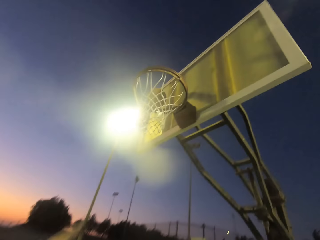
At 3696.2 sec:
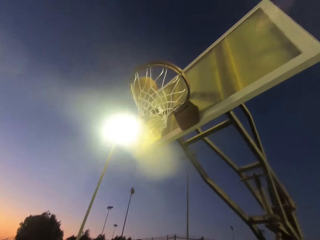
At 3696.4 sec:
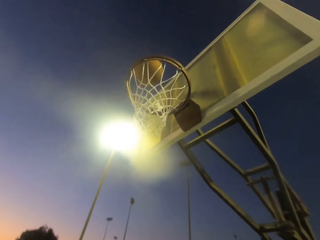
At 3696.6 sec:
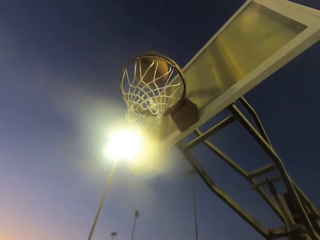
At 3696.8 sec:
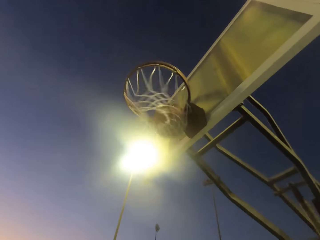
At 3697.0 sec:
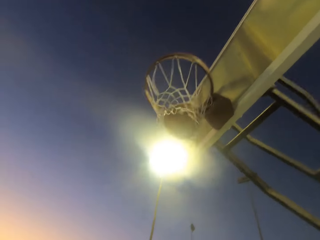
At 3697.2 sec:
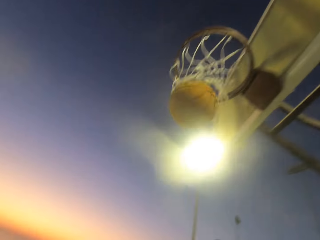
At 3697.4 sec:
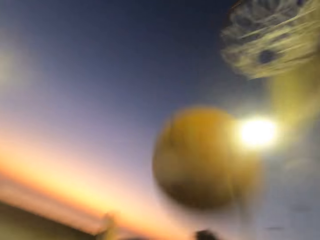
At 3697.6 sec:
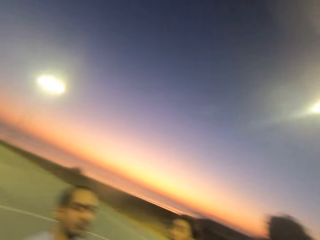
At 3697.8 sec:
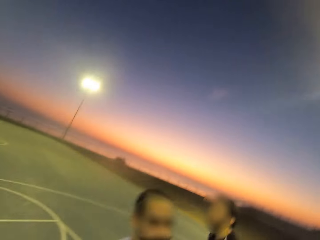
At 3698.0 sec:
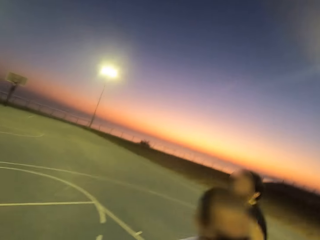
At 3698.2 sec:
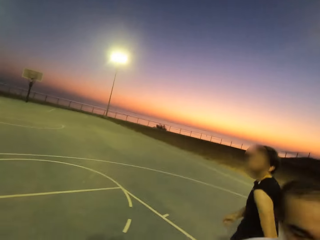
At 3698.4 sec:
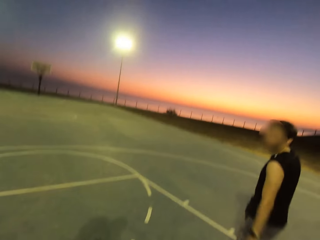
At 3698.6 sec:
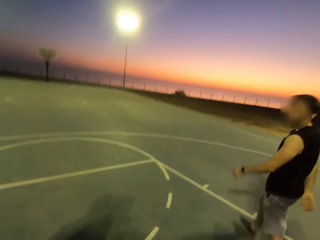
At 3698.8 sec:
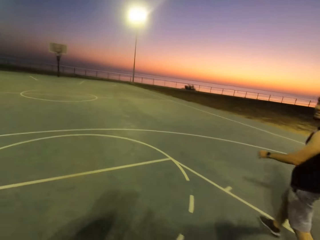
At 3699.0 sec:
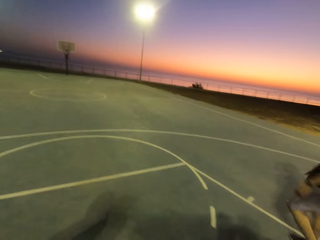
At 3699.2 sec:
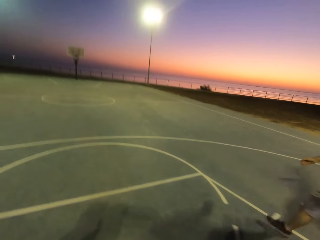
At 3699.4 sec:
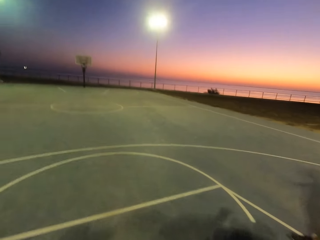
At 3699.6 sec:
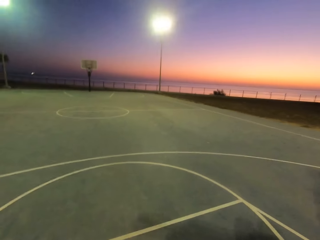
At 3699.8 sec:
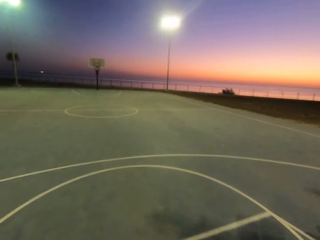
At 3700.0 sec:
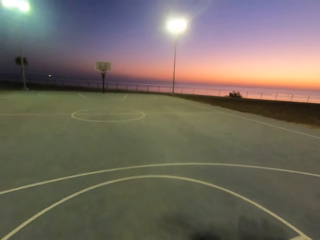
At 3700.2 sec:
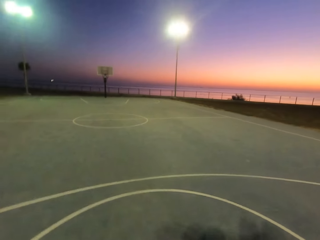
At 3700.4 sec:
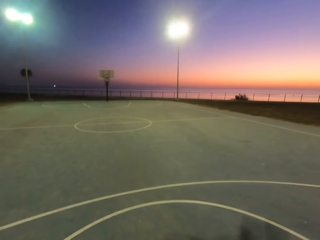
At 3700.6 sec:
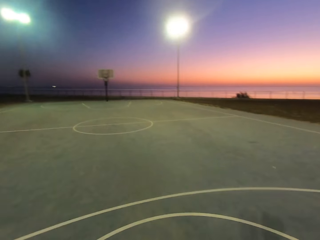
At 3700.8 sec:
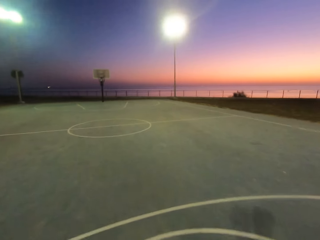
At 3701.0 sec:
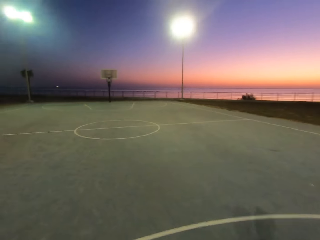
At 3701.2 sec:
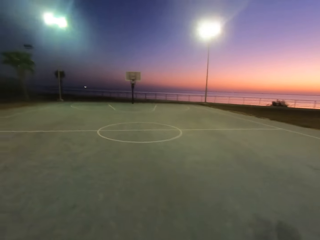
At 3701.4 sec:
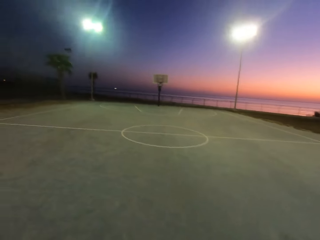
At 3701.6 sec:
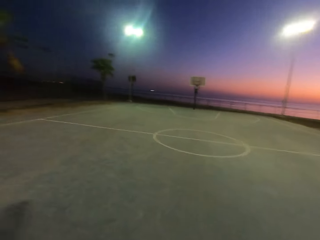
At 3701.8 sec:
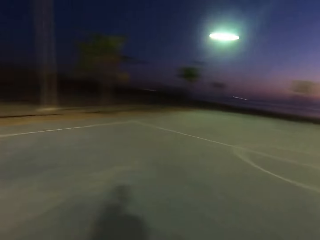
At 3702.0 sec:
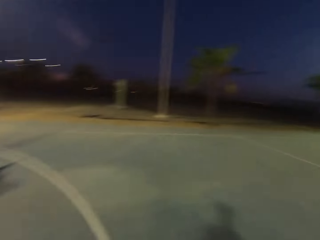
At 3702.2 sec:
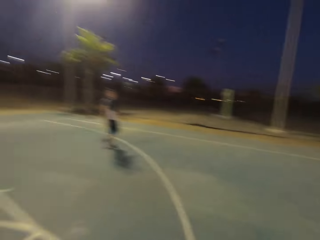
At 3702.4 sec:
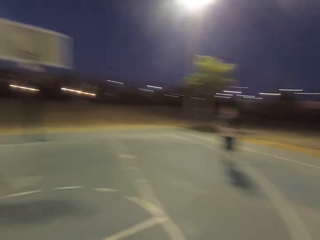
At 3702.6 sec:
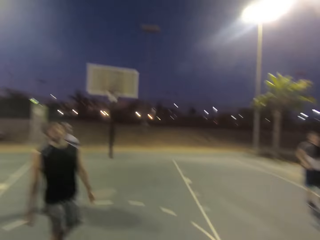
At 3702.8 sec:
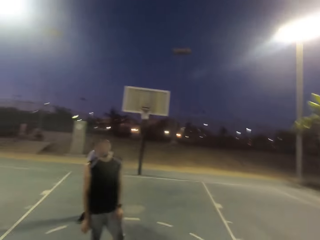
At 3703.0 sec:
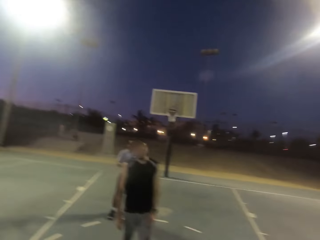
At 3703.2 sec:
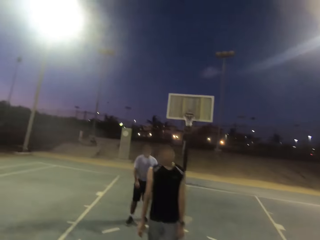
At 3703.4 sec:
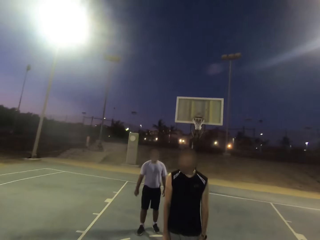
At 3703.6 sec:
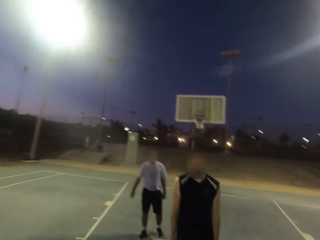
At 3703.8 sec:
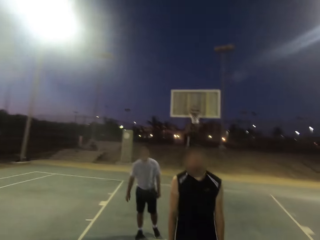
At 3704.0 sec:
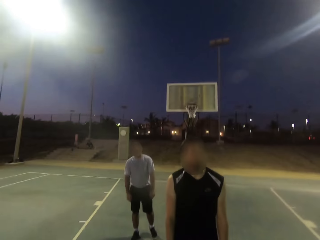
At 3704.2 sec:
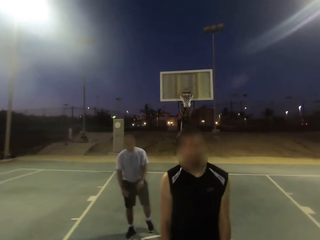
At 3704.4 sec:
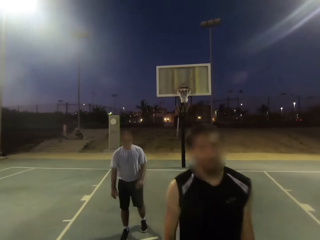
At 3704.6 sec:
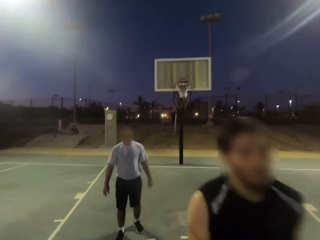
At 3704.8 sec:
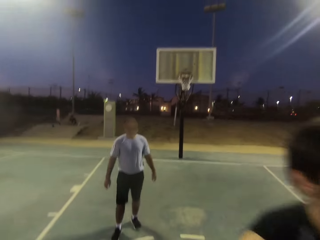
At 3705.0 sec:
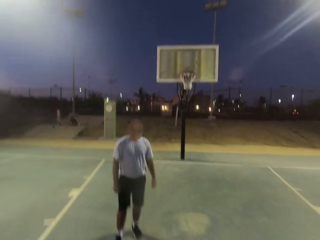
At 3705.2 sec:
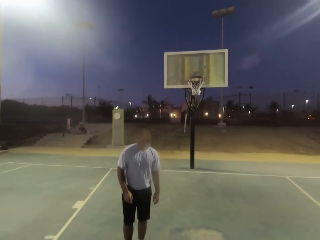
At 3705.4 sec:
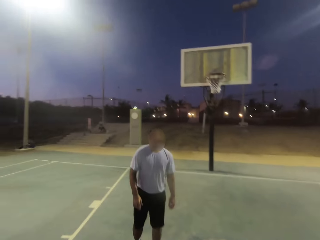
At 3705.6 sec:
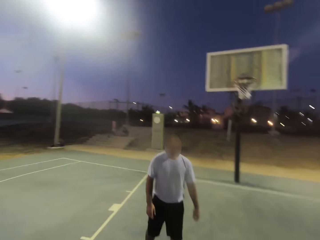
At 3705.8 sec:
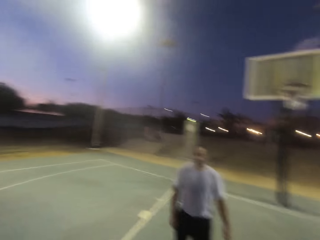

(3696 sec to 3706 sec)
A man throws the ball in the hoop.

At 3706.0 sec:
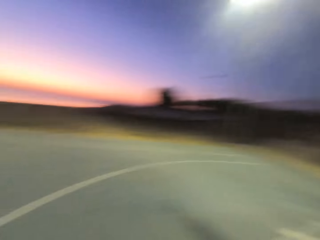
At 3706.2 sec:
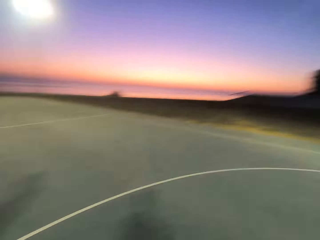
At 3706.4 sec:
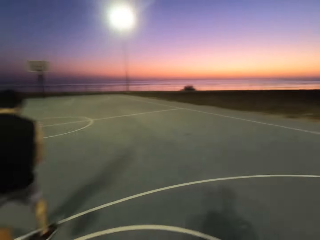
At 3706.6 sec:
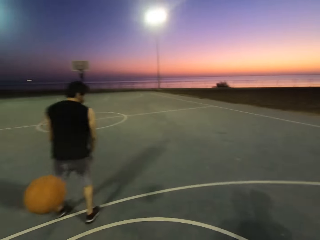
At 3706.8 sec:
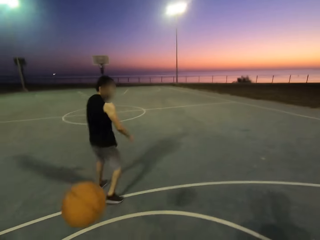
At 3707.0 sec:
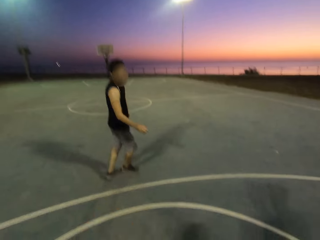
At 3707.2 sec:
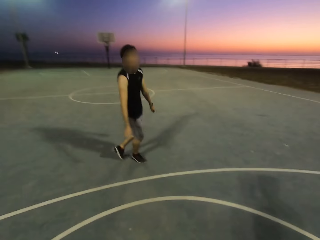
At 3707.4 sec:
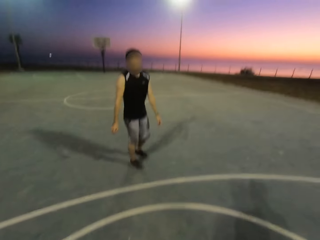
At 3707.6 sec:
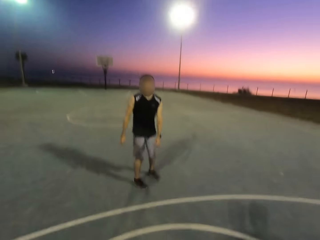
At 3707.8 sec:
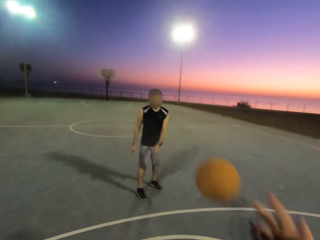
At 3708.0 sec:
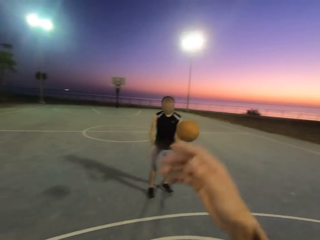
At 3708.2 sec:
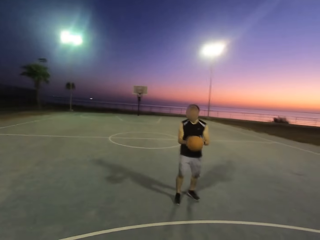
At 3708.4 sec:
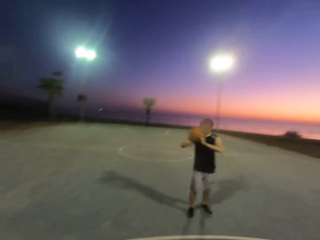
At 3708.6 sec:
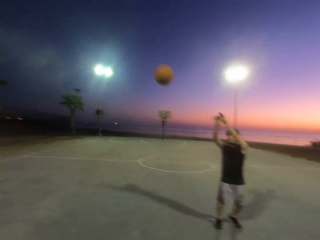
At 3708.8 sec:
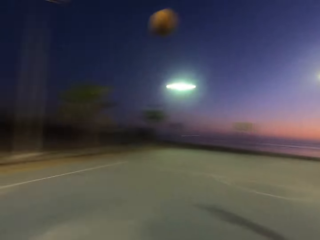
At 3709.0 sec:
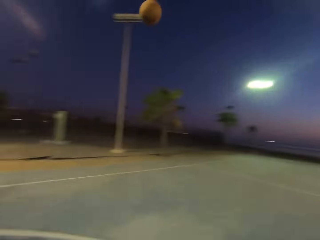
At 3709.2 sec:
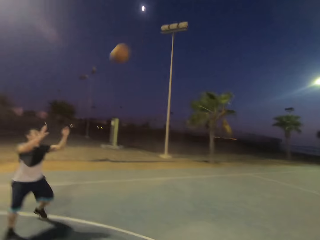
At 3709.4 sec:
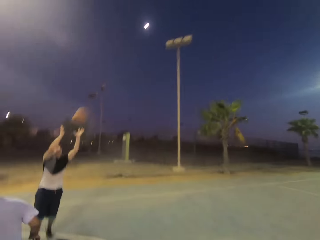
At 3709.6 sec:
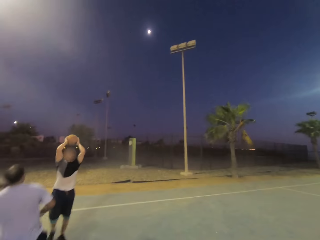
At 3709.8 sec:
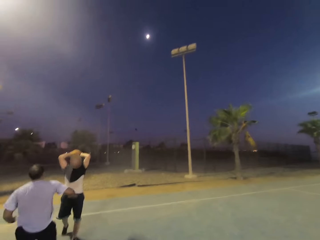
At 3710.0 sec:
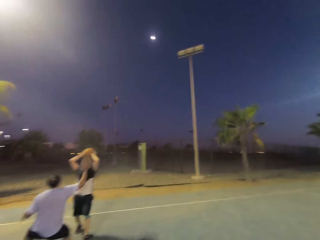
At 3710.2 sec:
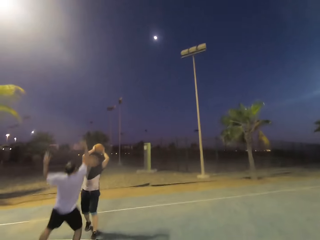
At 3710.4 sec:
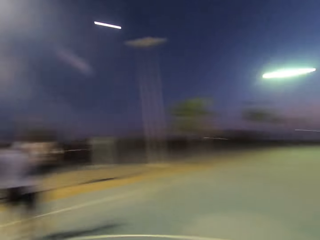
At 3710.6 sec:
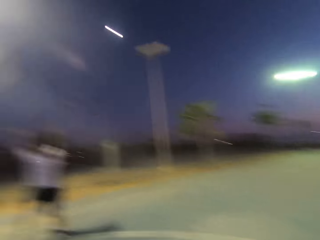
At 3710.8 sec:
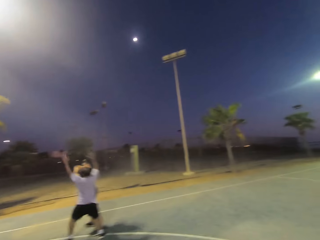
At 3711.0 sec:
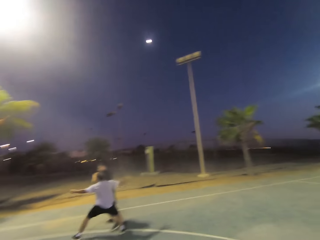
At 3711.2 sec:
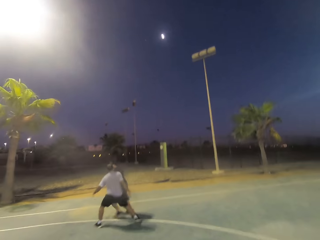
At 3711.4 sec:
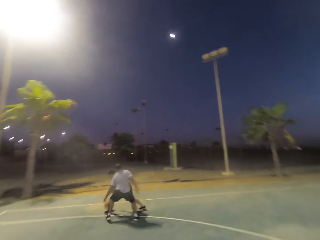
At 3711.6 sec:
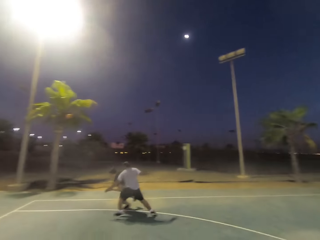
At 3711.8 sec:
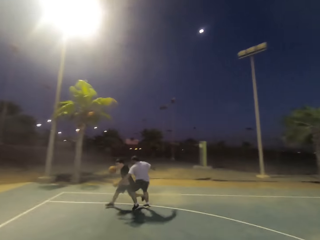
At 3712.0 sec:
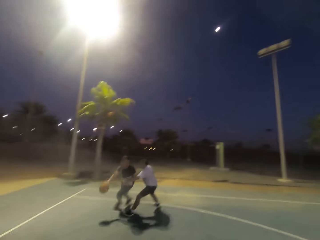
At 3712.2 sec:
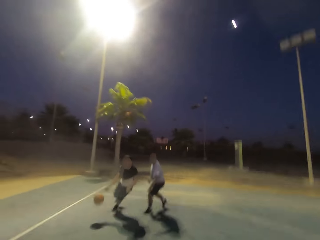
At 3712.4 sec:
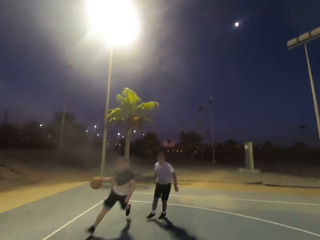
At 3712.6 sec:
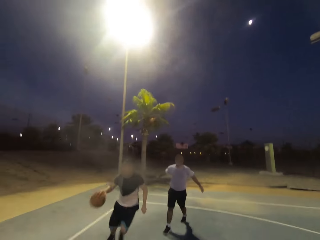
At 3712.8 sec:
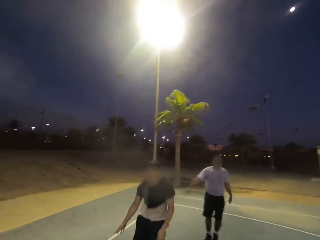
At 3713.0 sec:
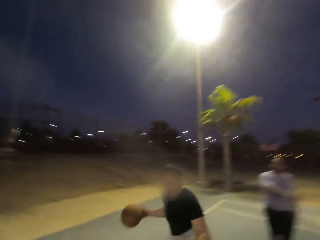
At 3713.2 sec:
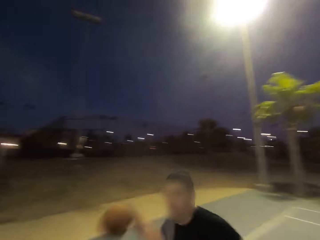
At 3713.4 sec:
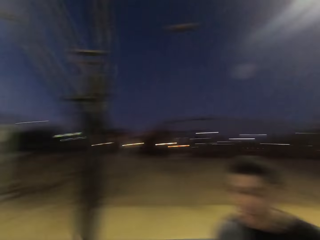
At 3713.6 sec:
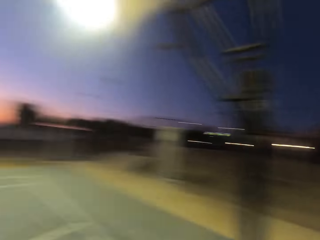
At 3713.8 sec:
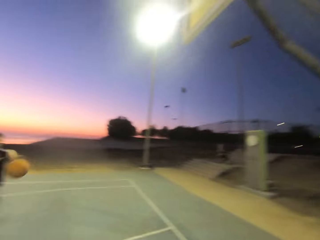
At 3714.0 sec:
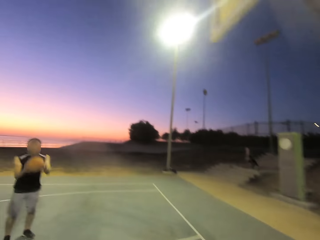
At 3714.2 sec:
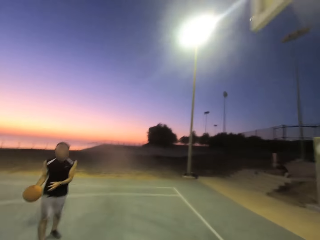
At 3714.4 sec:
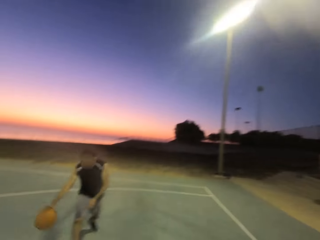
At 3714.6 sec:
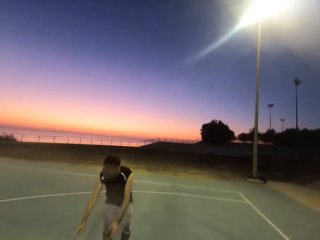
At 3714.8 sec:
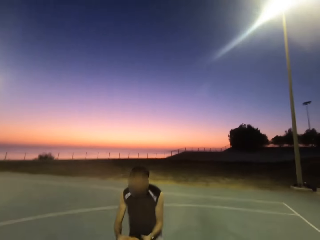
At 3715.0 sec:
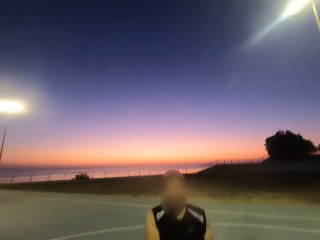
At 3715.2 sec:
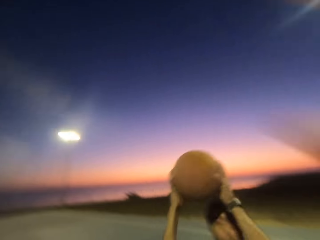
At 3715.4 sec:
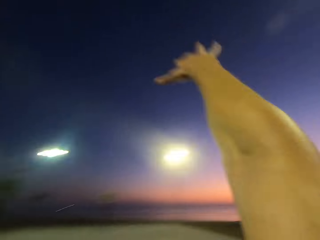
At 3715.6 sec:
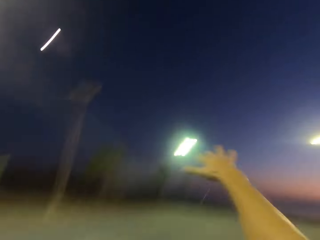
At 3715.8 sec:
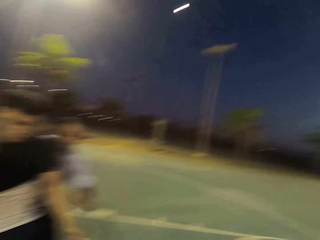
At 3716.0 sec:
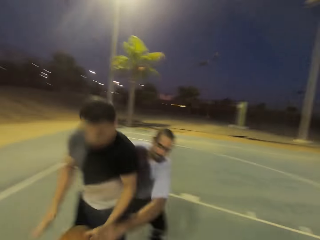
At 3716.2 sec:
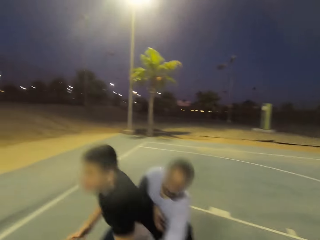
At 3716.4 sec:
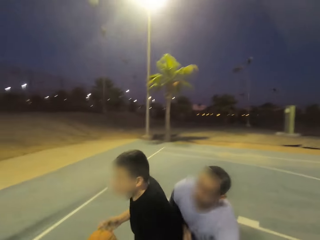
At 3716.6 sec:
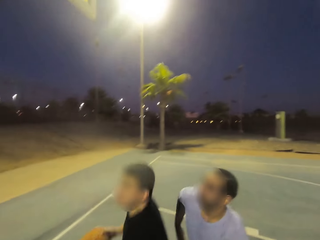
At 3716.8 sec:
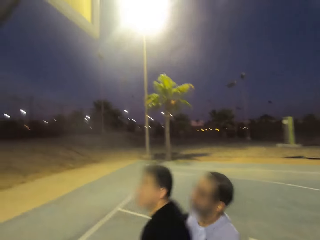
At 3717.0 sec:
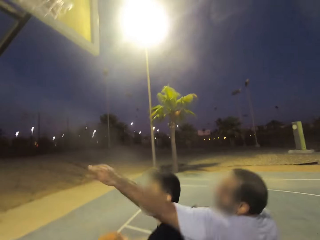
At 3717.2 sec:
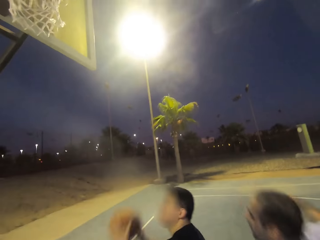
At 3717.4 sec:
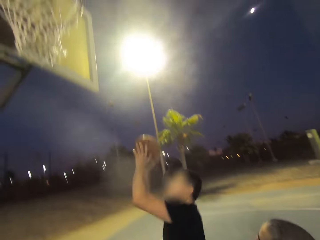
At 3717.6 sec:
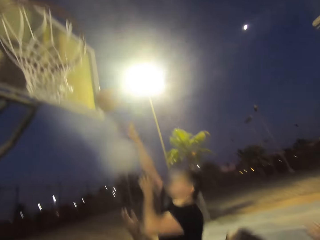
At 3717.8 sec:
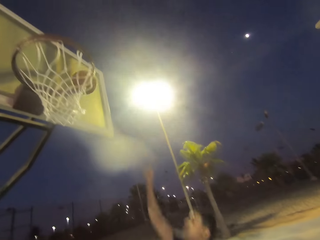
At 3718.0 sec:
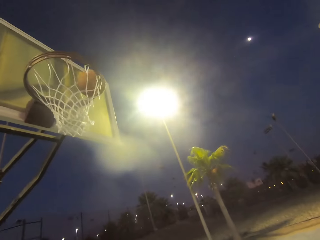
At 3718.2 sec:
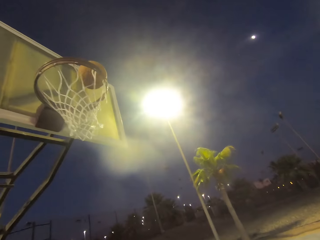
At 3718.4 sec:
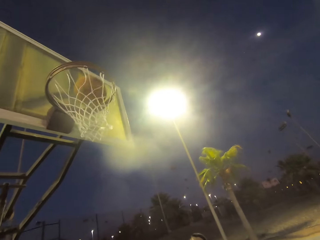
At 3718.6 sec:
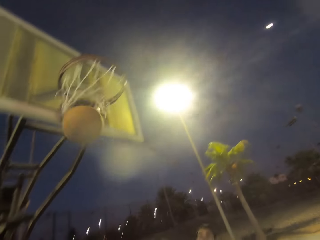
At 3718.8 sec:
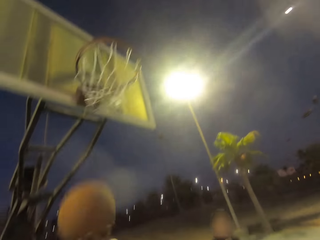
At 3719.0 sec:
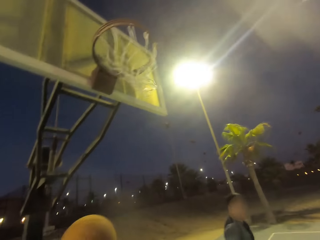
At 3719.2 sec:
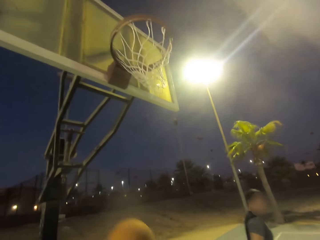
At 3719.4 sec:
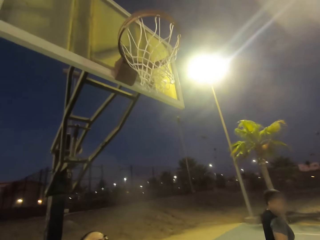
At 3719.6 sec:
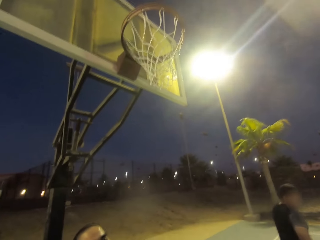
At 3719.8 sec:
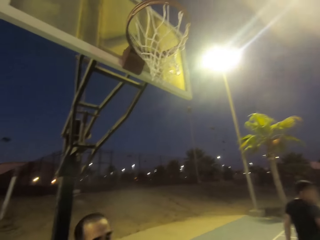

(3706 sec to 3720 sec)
The camera wearer throws the ball to a man. The man picks up the ball. The man throws the ball to another man. The other man picks up the ball. A third man shields. The second man dribbles the ball. The second man pushes the ball to the first man. The first man picks up the ball and dribbles the ball. The first man throws the ball to the second man. The second man throws the ball into the net.
